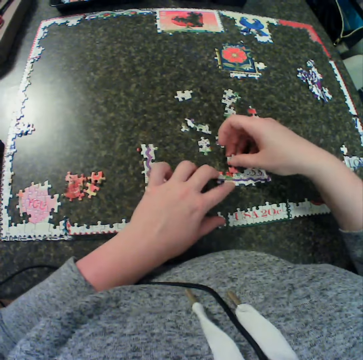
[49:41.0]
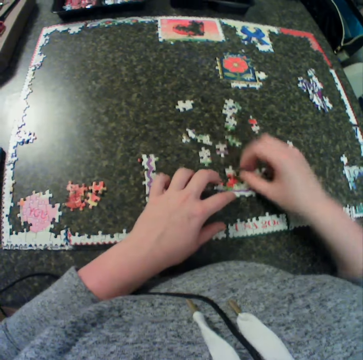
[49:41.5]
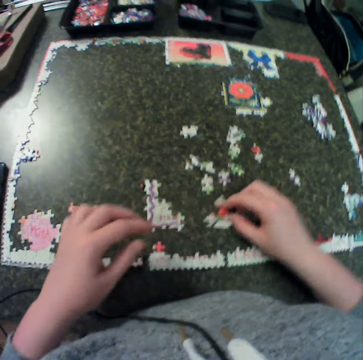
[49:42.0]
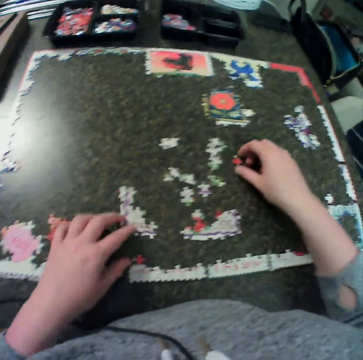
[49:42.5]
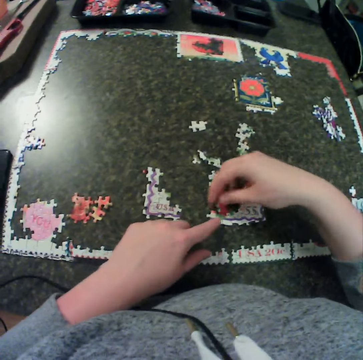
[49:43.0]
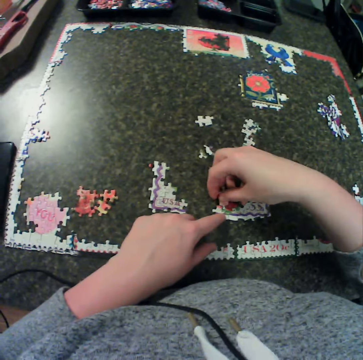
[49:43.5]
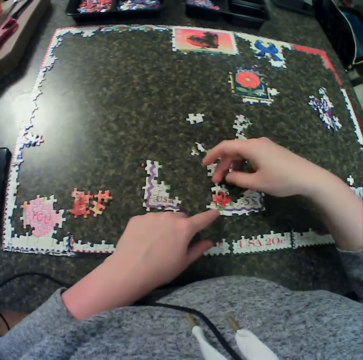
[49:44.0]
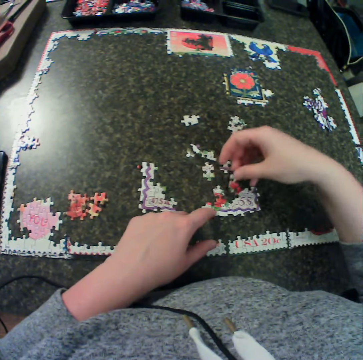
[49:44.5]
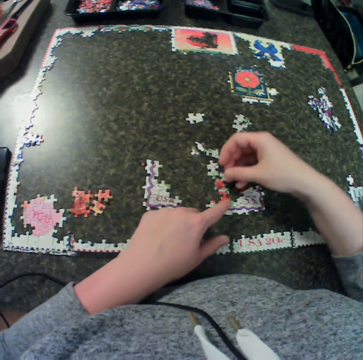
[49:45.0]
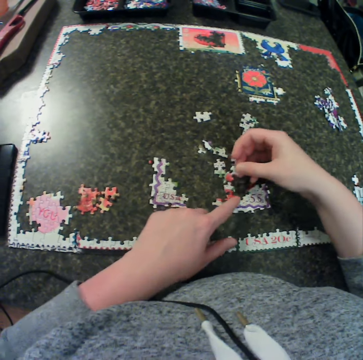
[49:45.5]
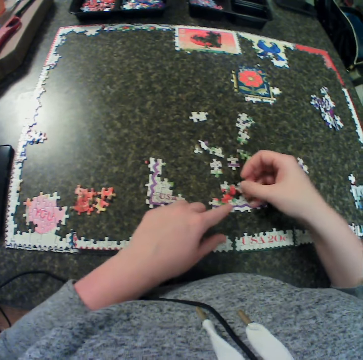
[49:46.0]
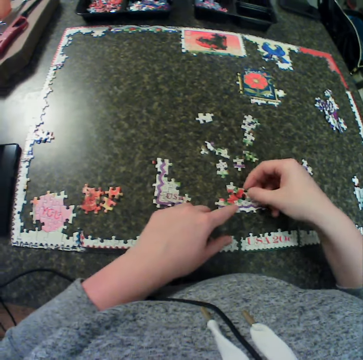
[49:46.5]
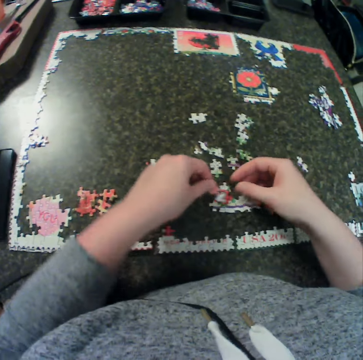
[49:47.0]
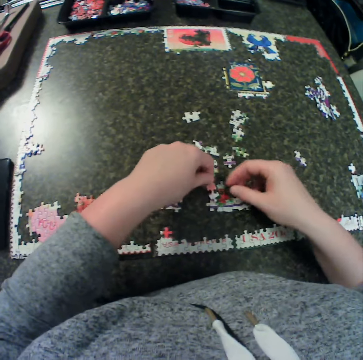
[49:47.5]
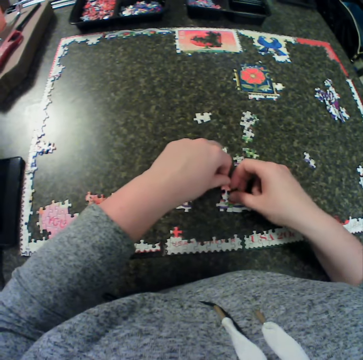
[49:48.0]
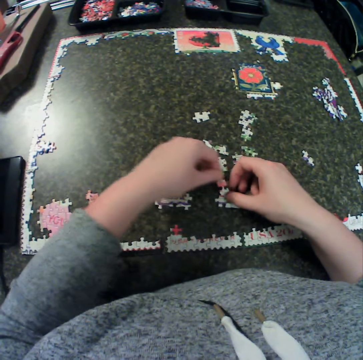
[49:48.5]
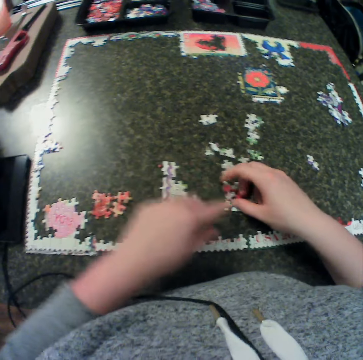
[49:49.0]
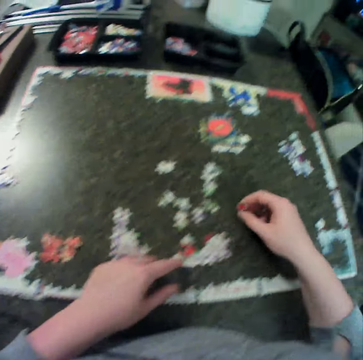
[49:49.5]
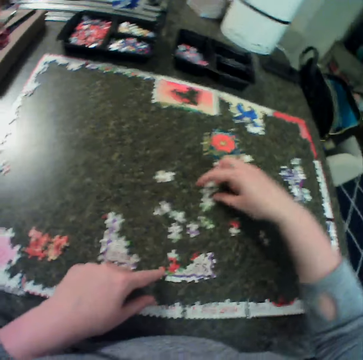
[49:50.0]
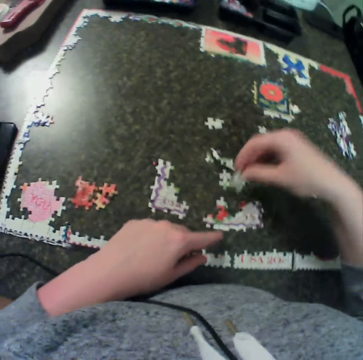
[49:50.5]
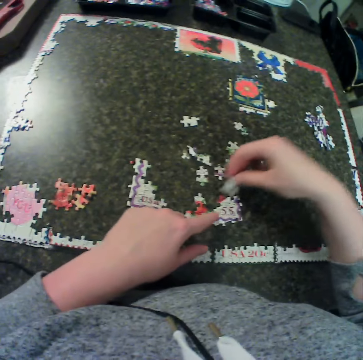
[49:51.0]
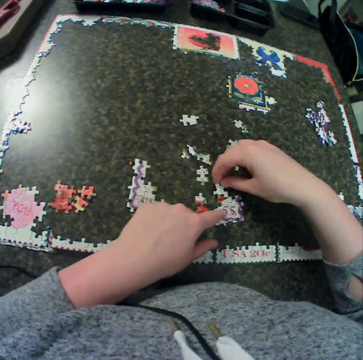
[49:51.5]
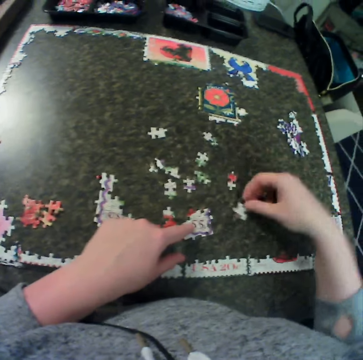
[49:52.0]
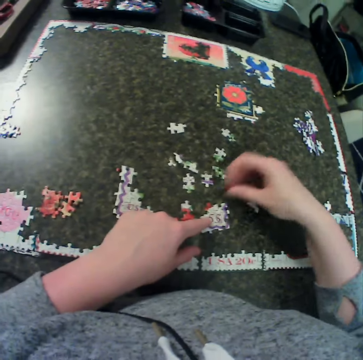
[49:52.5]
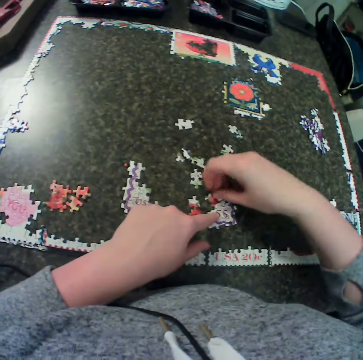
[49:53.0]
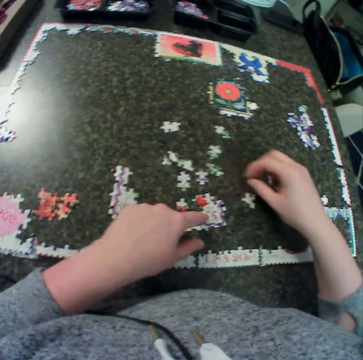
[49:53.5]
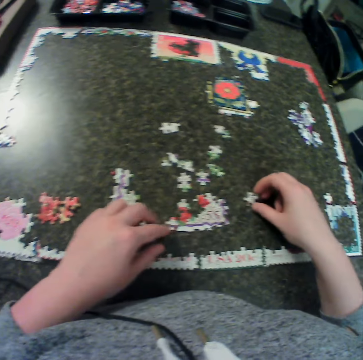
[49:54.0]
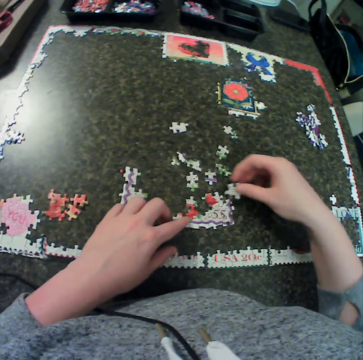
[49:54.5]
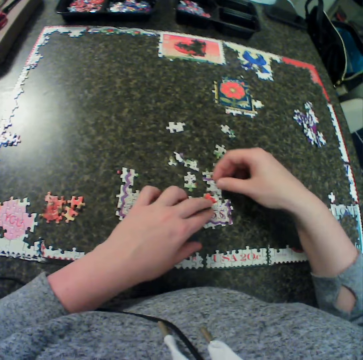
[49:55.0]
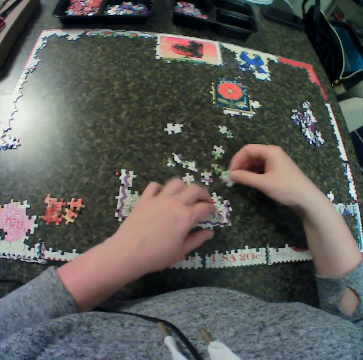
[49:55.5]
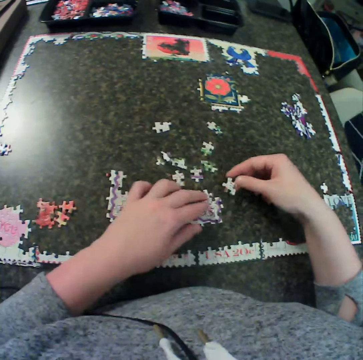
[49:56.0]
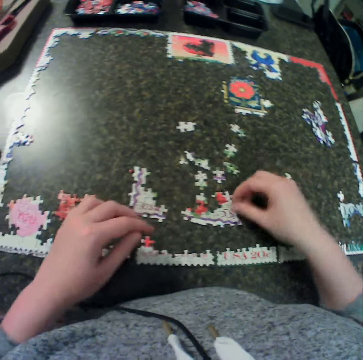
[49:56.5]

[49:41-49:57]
The camera wearer fixes the craft material on the table. They pick up a piece from the table. They compare puzzle pieces. They fix the piece to the puzzle on the table. They remove a finger from the jigsaw puzzle and hold the jigsaw puzzle. They remove their hand from the jigsaw puzzle. They hold the puzzle piece with the other hand. They fit the puzzle piece. They hold the puzzle piece with the other hand. They move the left hand. They pick up the puzzle piece. They drop the puzzle piece. They move the jigsaw puzzle. They pick up a piece from the table. They remove their hand from the jigsaw puzzle. They hold the jigsaw puzzle. They fit the puzzle piece. They move the puzzle piece away. They drop the puzzle on the table. They pick up the puzzle piece. They fit the puzzle piece. They remove their hand from the jigsaw puzzle. They pick up a piece from the table. They hold the jigsaw puzzle. They move their hand along the jigsaw puzzle. They fit the puzzle piece. They move the puzzle piece around. They touch the puzzle piece. They drop the puzzle piece.

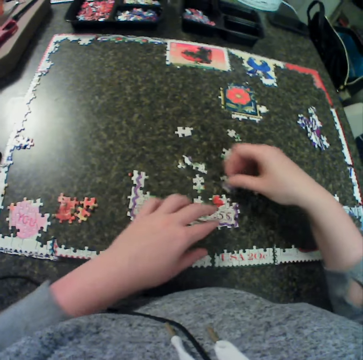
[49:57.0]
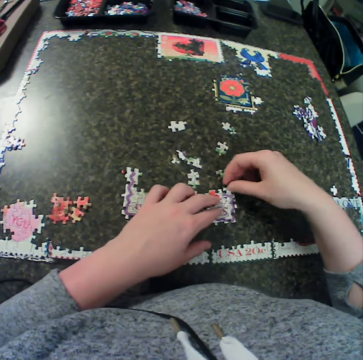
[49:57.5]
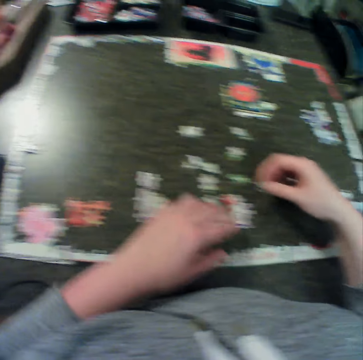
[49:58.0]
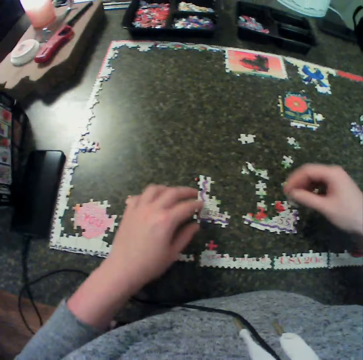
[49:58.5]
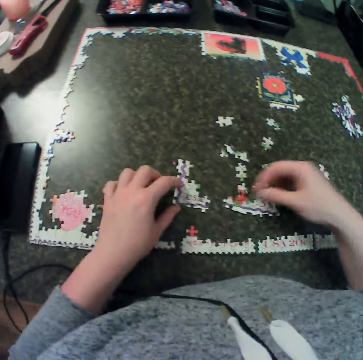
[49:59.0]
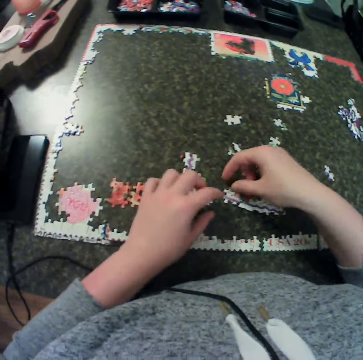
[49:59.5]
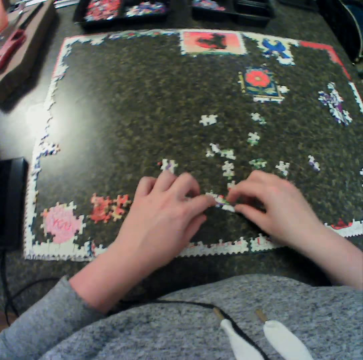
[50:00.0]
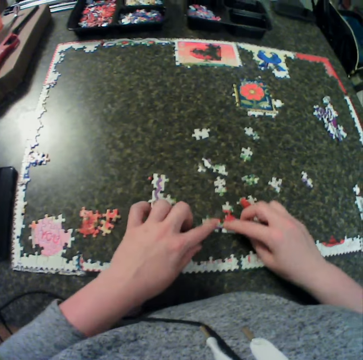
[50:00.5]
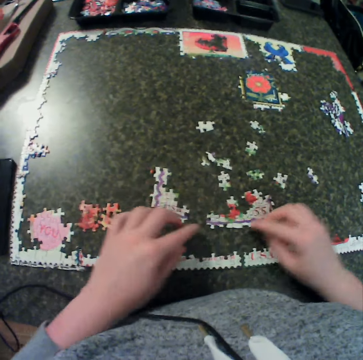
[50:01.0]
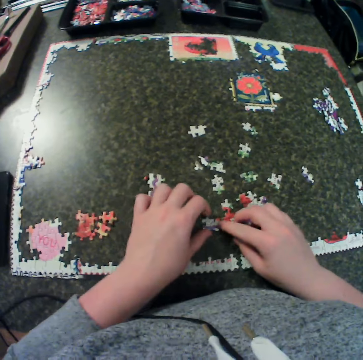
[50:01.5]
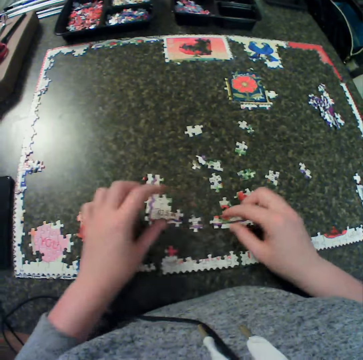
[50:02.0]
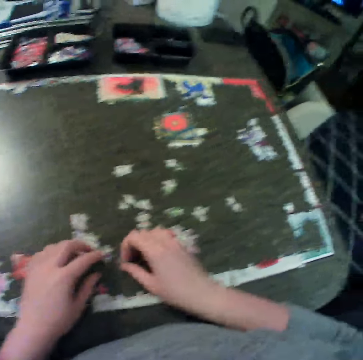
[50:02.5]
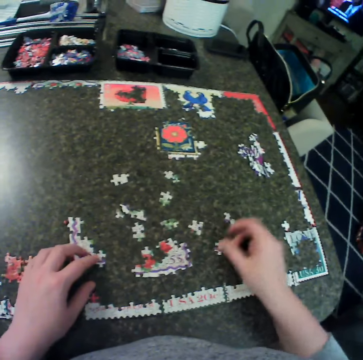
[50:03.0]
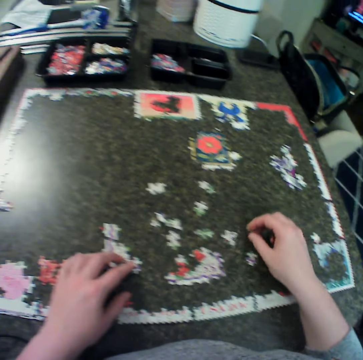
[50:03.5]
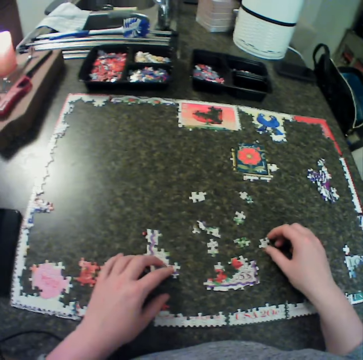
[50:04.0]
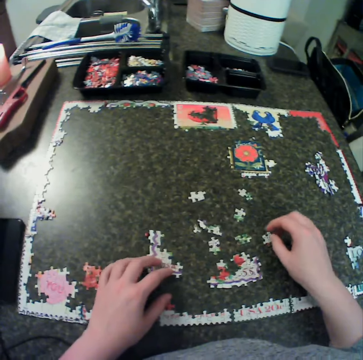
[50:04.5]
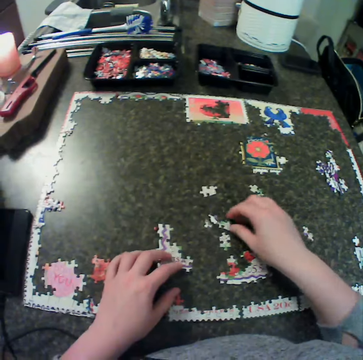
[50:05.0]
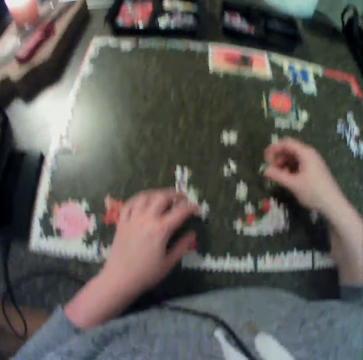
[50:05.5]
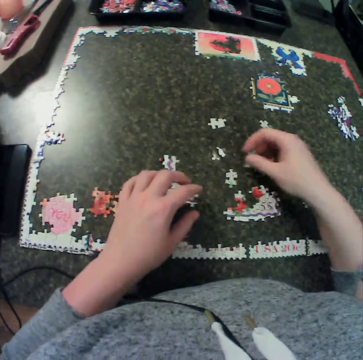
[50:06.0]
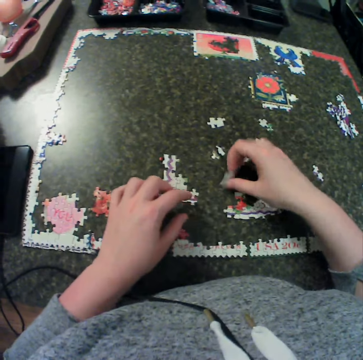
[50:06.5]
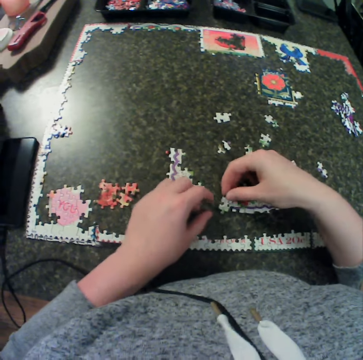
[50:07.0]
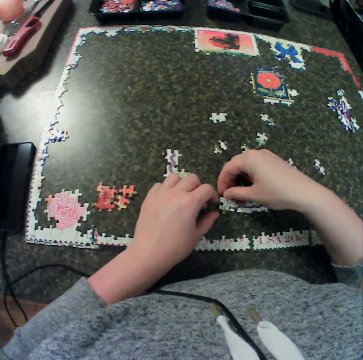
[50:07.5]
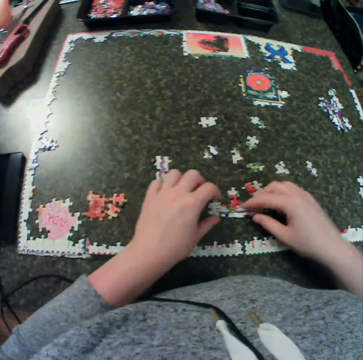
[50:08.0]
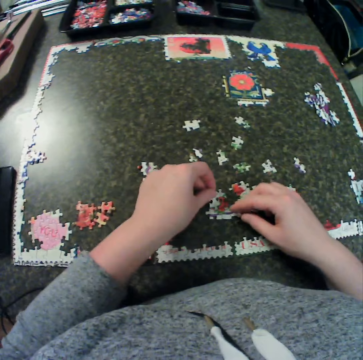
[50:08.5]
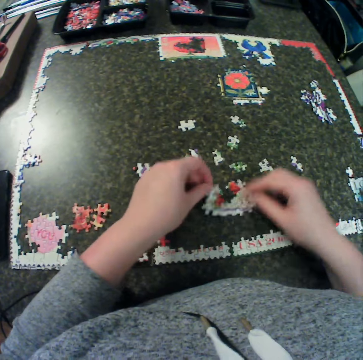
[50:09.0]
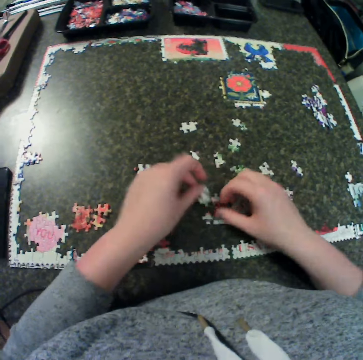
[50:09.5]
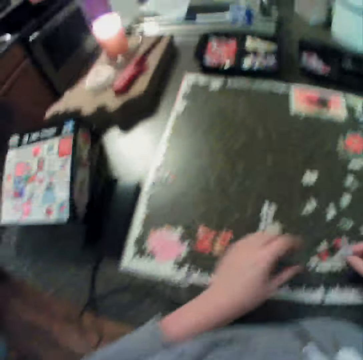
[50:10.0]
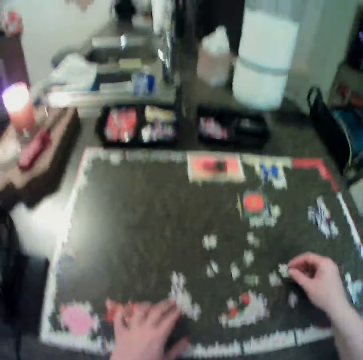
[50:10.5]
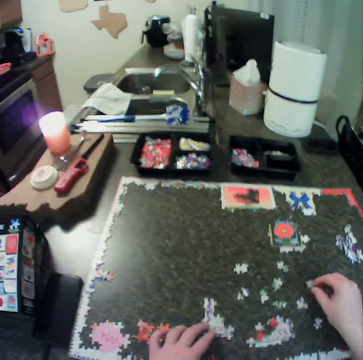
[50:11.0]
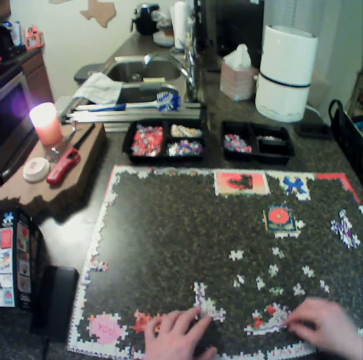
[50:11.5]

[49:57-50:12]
The camera wearer picks up a puzzle piece. They hold a jigsaw puzzle. They fix the piece to the puzzle on the table. They move the puzzle piece away, remove their hand from the jigsaw, touch the jigsaw puzzle, and move the puzzle piece. They hold the jigsaw puzzle. They fit the puzzle piece. They hold the puzzle piece. They move the jigsaw puzzle. They remove their hand from the jigsaw puzzle. They separate the puzzle piece. They hold the jigsaw puzzle. They pick up the puzzle piece. They drop the puzzle piece. They move their right hand. They touch the puzzle piece. They move their right hand. They pick up the piece from the table. They move their left hand. They drop the puzzle piece. They pick up the puzzle piece. They move their left hand. They fix the piece to the puzzle on the table. They hold the puzzle piece. They fit the puzzle piece. They hold the jigsaw puzzle. They remove the puzzle piece. They hold the puzzle piece with the other hand. They hold the jigsaw puzzle. They drop the puzzle on the table. They move the jigsaw puzzle.

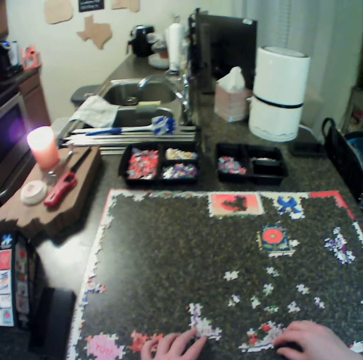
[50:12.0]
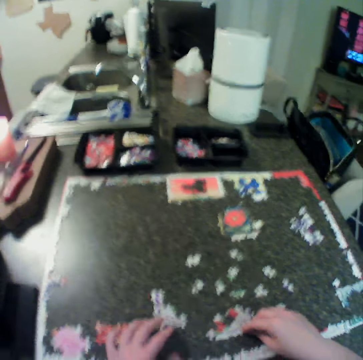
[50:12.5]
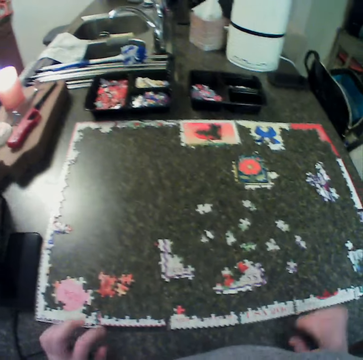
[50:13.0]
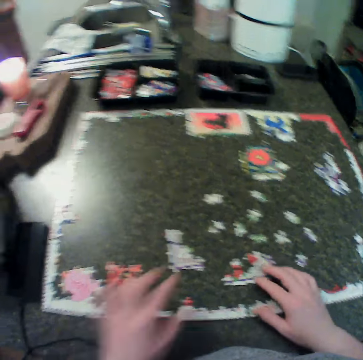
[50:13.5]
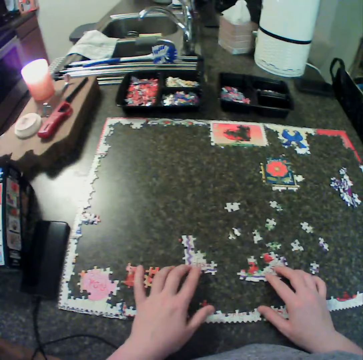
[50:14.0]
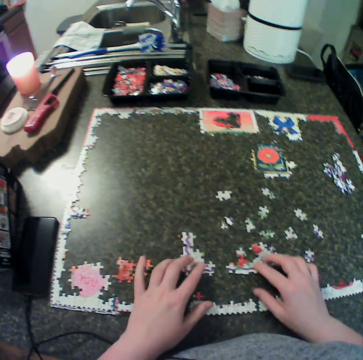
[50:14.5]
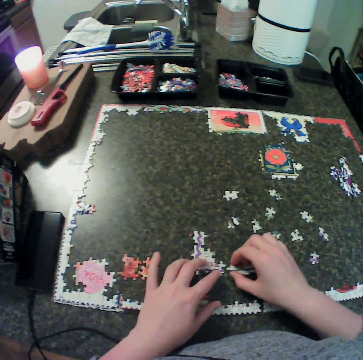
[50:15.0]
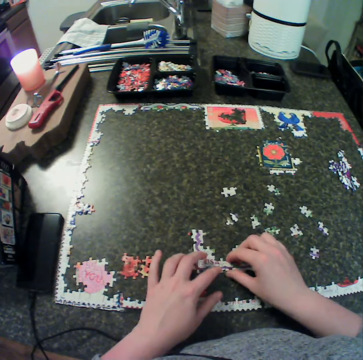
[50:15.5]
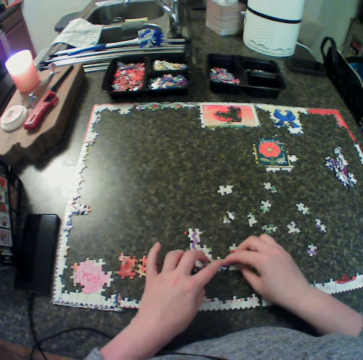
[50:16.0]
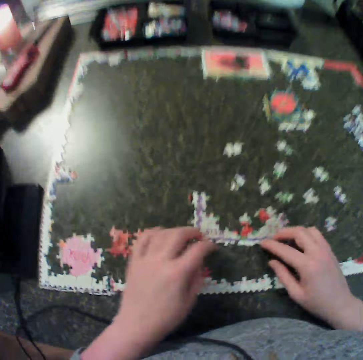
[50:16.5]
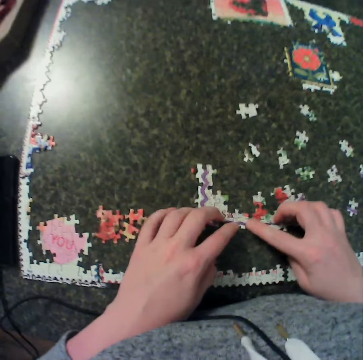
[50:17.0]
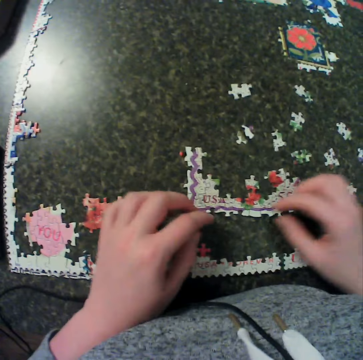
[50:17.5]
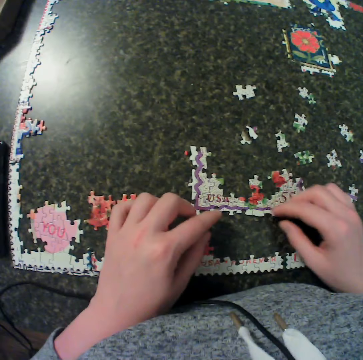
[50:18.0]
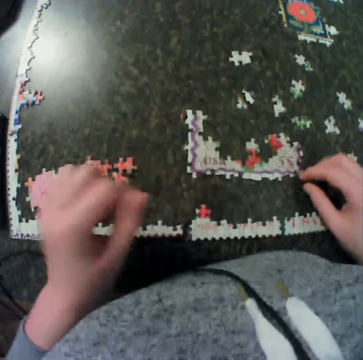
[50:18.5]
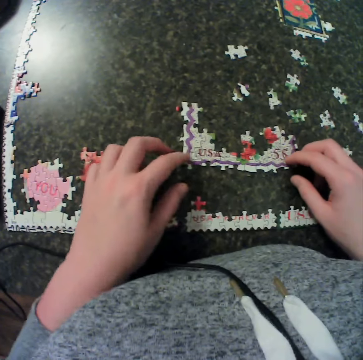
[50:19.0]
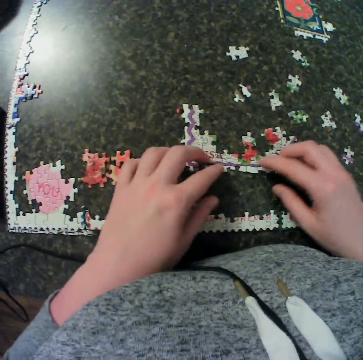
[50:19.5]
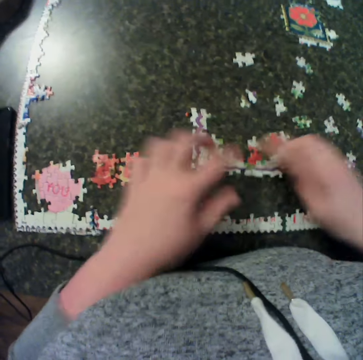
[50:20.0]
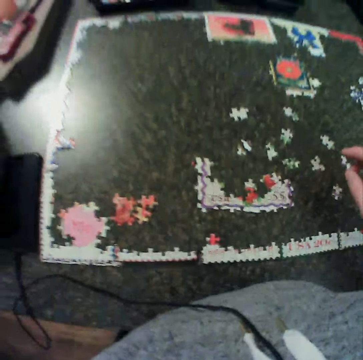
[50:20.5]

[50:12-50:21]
The camera wearer holds a jigsaw puzzle. They move their hands away from the jigsaw puzzle. They move the jigsaw puzzles. They adjust the fixed puzzle. They fit the jigsaw puzzles. They fix the jigsaw puzzle. They fix it again. They move their hands. They fix both puzzles together. They move their hands away from the jigsaw.
